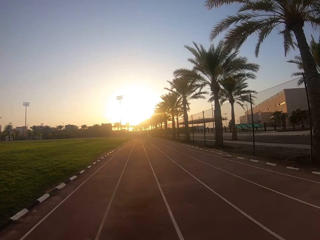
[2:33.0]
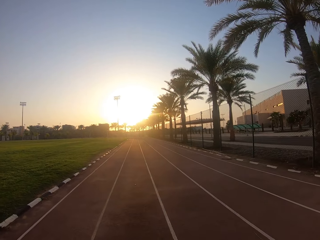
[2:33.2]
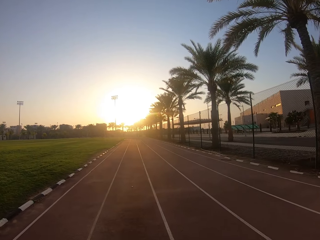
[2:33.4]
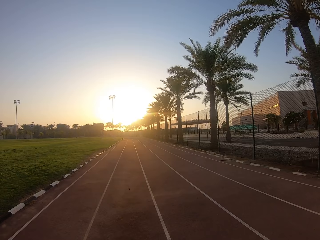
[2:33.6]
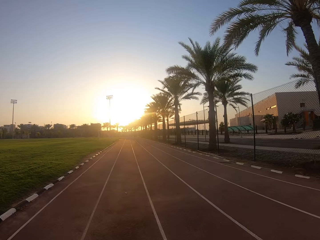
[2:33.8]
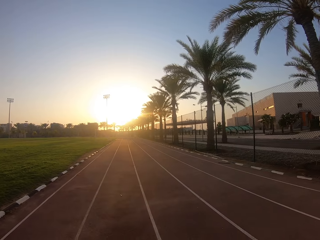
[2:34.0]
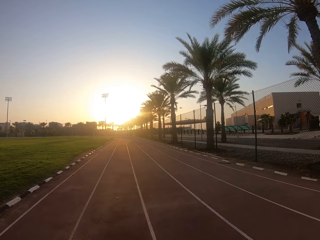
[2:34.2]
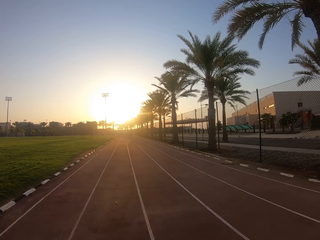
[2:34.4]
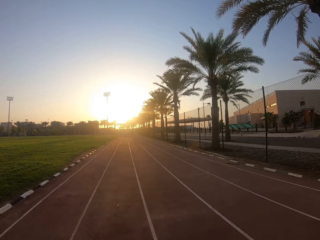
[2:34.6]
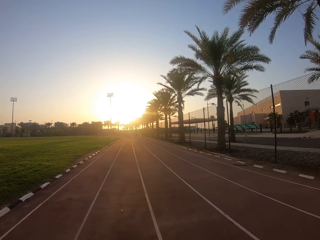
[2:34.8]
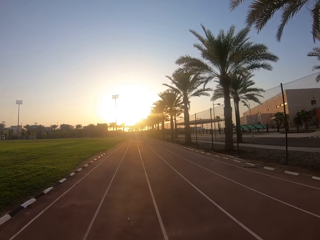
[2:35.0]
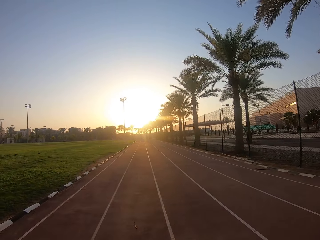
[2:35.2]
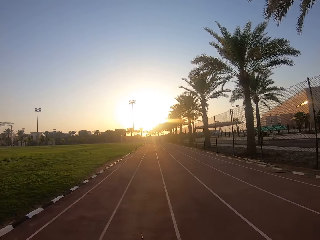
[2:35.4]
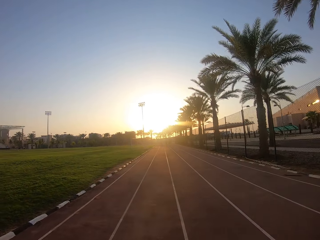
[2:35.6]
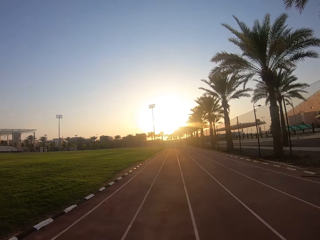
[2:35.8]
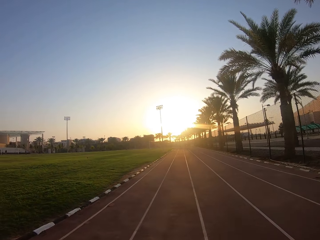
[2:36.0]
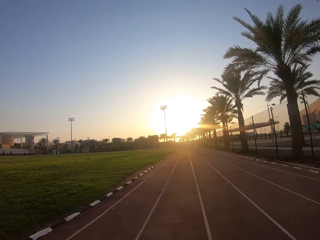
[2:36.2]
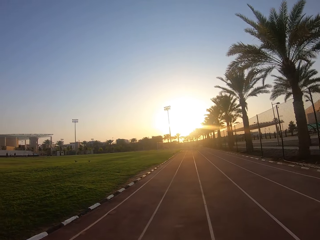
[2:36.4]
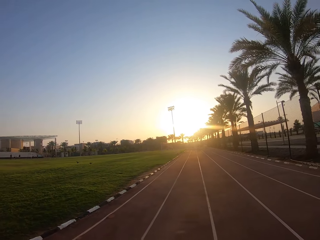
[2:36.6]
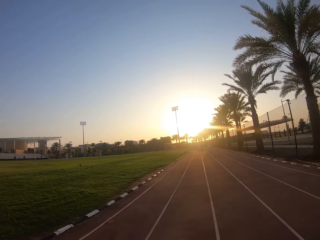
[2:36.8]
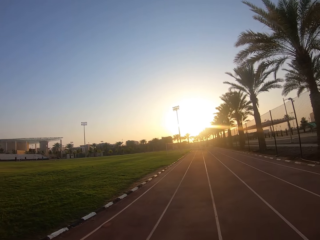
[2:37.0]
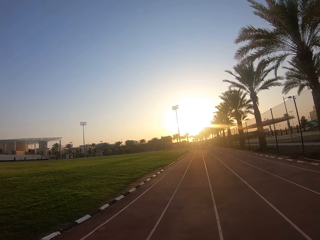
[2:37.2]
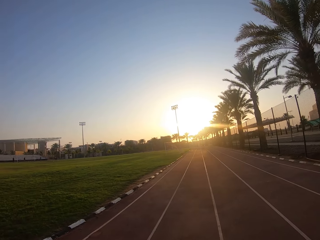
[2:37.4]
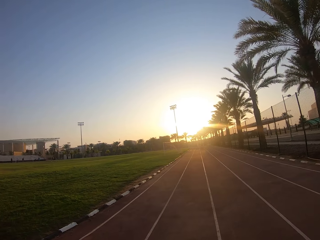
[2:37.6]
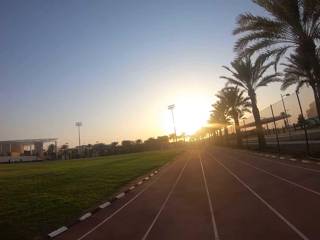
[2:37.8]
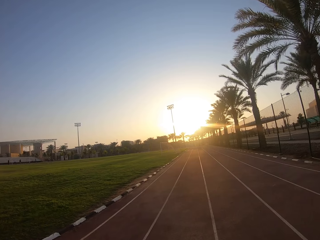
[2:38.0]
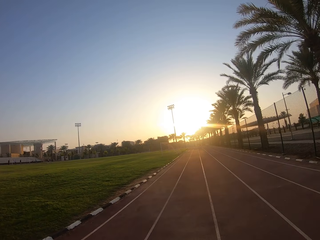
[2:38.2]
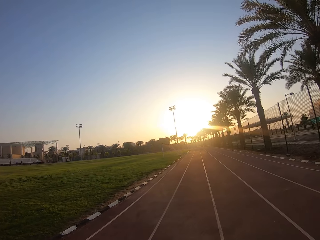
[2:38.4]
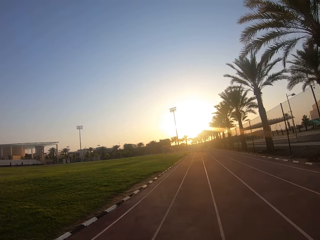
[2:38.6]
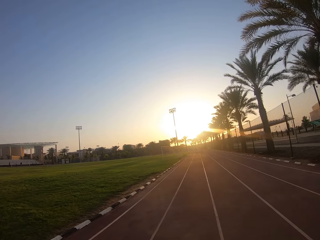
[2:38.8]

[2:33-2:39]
The camera wearer walks in the stadium.

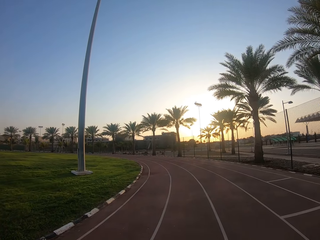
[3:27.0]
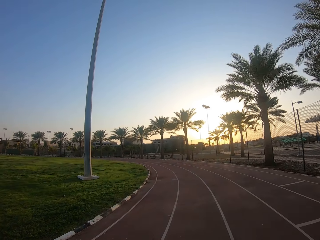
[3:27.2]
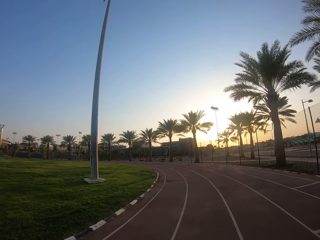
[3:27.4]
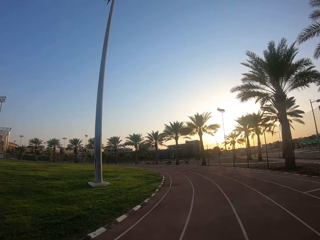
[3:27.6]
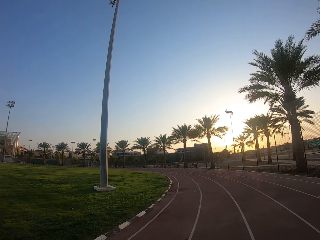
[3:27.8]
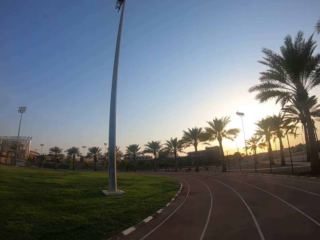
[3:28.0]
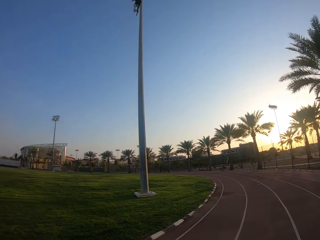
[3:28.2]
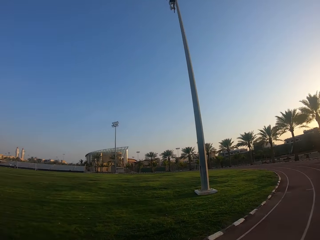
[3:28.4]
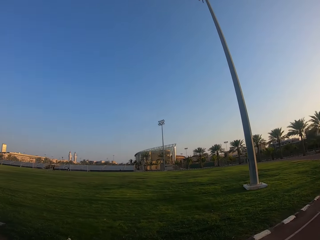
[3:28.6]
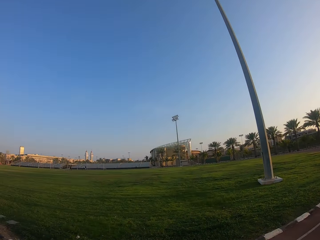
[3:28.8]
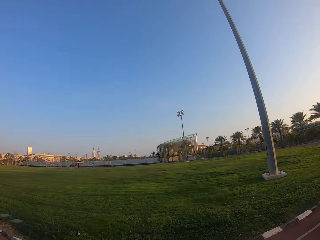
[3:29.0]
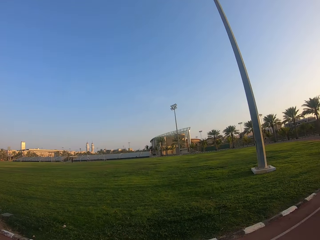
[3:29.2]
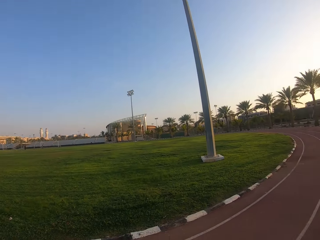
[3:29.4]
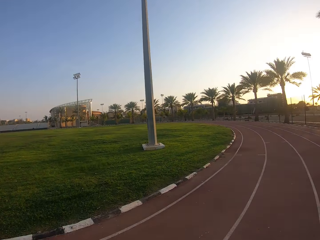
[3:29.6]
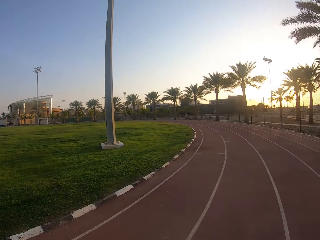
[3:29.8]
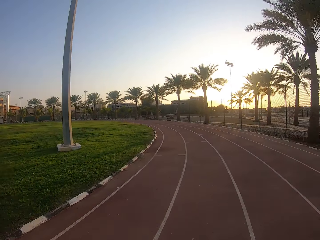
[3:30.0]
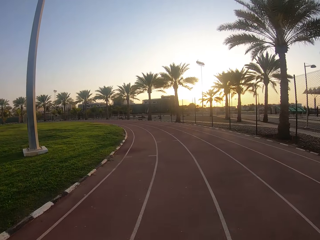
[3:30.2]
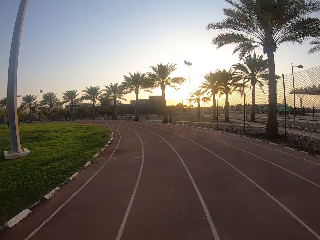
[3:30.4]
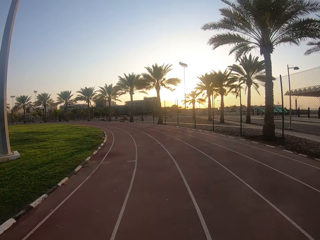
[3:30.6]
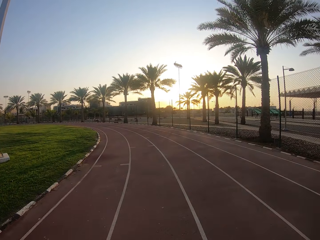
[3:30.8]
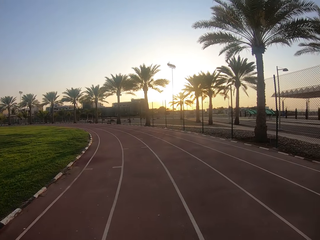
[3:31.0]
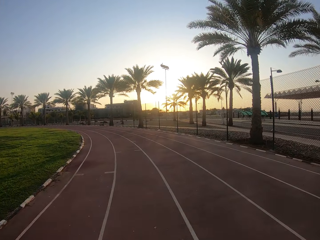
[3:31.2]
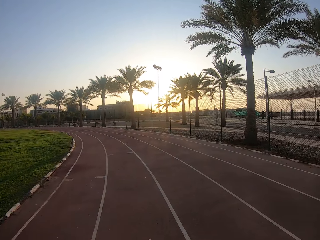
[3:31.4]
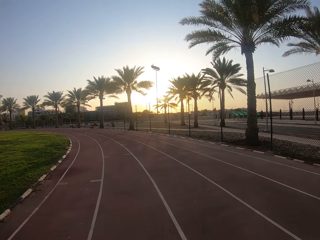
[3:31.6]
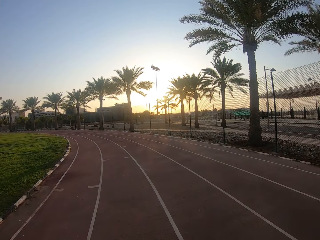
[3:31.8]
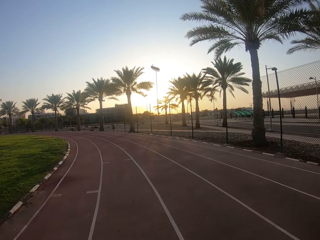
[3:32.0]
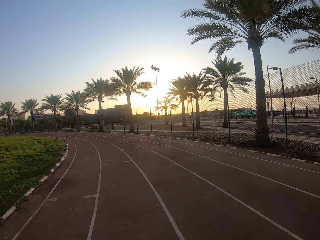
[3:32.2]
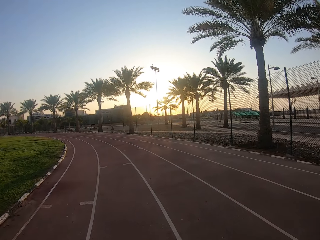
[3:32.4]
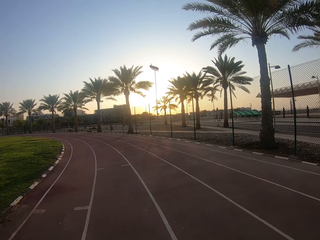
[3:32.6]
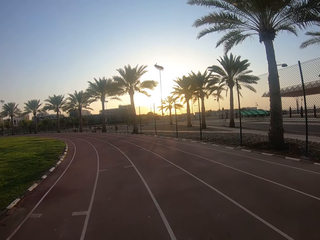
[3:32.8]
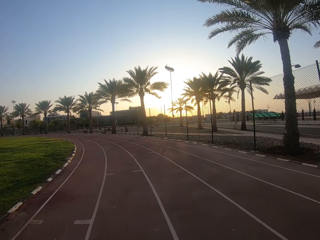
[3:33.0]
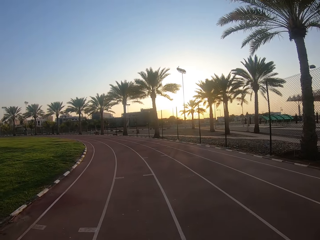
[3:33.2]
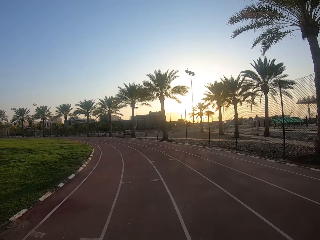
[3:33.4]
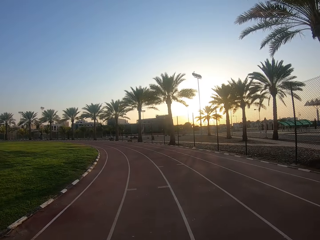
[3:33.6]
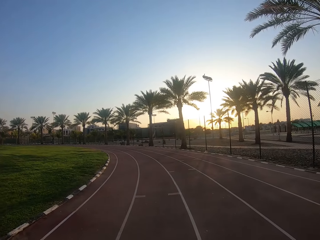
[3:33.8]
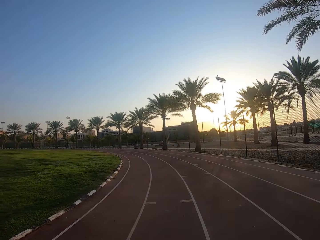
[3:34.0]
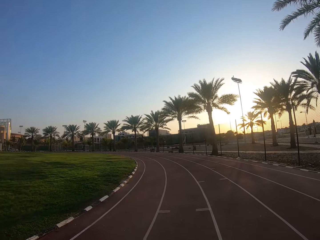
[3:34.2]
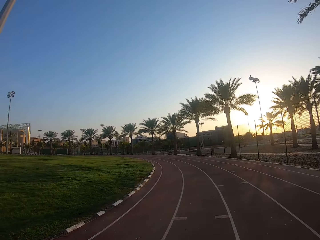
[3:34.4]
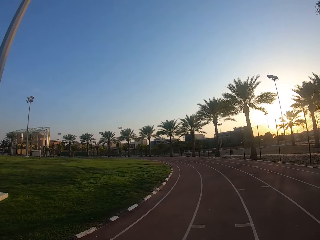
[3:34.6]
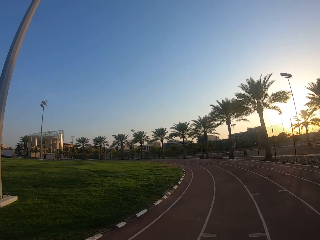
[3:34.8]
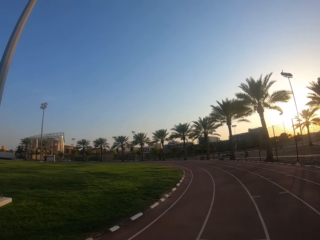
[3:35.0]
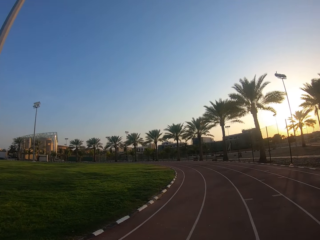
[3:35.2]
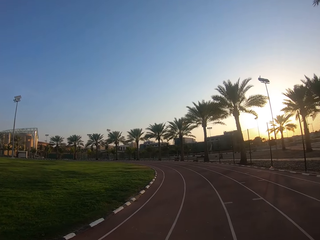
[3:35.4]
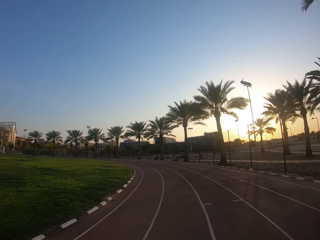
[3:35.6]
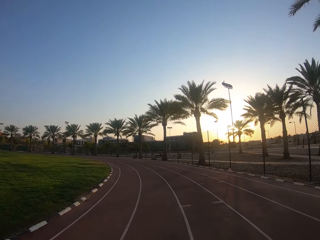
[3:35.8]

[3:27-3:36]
The camera wearer stares at the football pitch. They walk in the stadium.

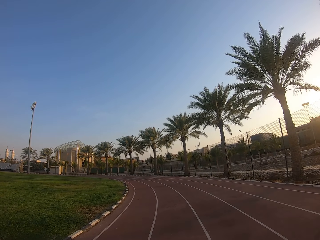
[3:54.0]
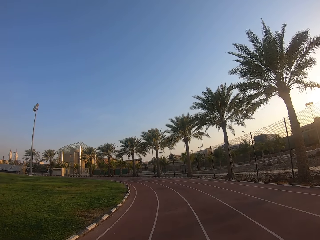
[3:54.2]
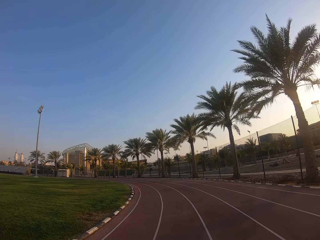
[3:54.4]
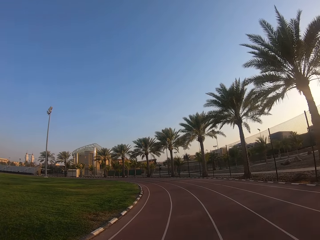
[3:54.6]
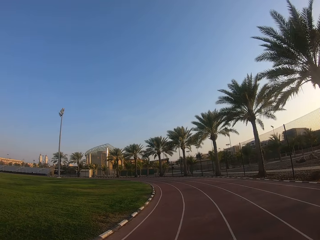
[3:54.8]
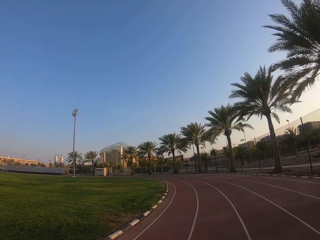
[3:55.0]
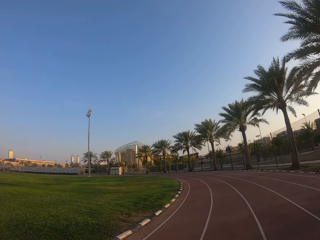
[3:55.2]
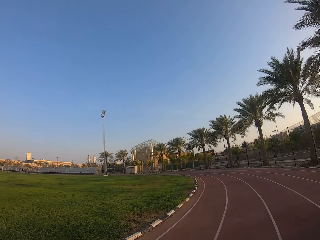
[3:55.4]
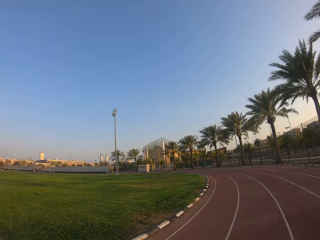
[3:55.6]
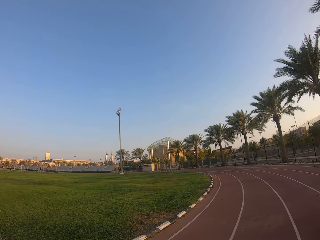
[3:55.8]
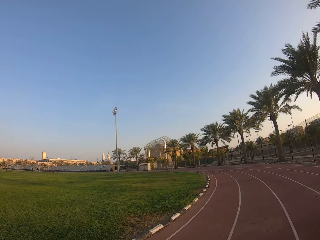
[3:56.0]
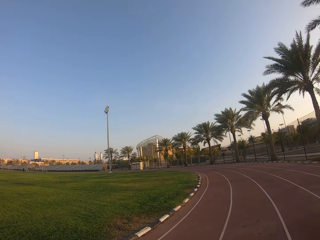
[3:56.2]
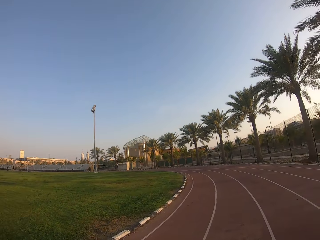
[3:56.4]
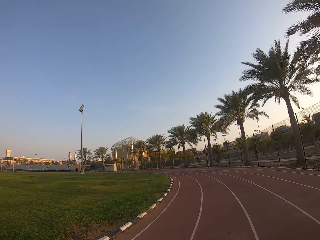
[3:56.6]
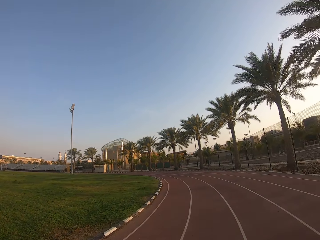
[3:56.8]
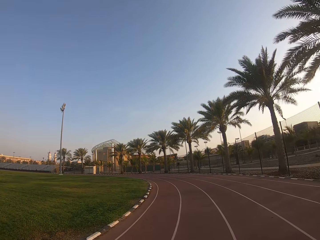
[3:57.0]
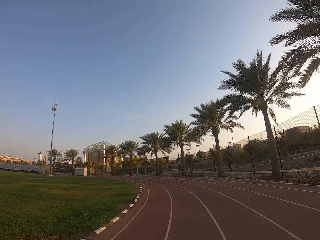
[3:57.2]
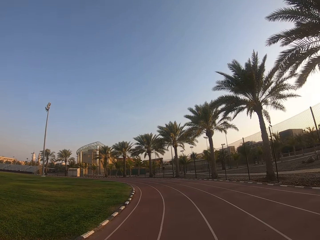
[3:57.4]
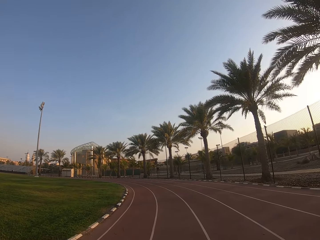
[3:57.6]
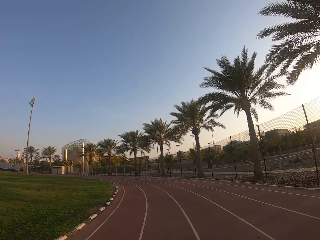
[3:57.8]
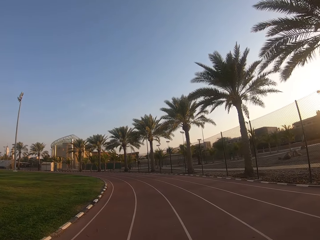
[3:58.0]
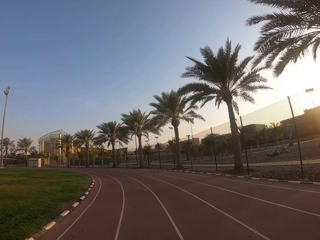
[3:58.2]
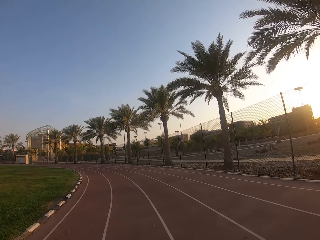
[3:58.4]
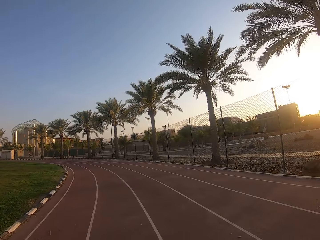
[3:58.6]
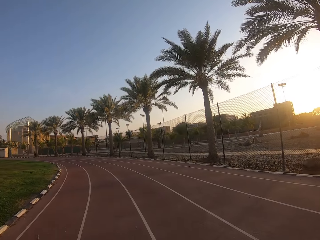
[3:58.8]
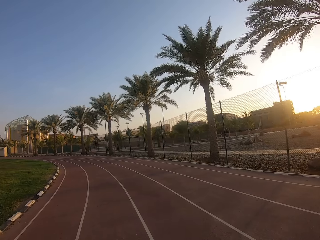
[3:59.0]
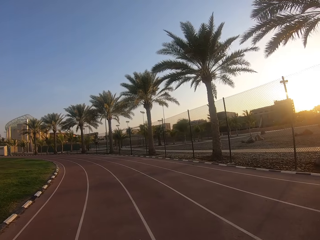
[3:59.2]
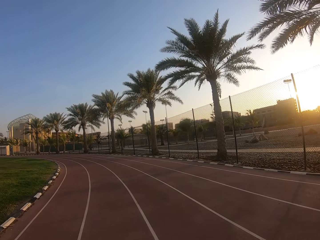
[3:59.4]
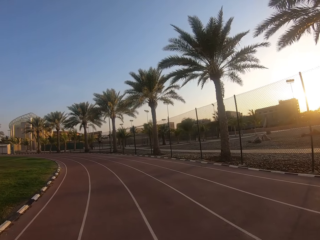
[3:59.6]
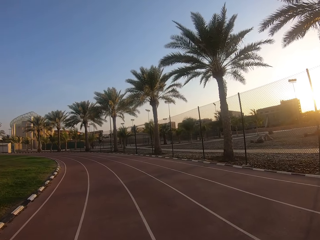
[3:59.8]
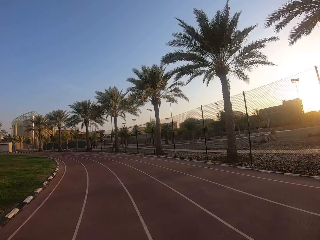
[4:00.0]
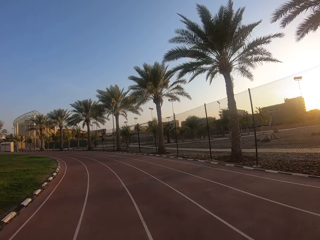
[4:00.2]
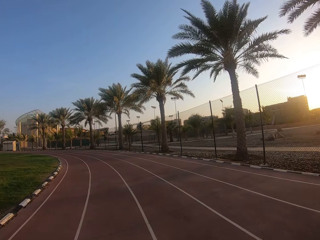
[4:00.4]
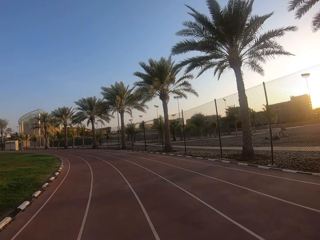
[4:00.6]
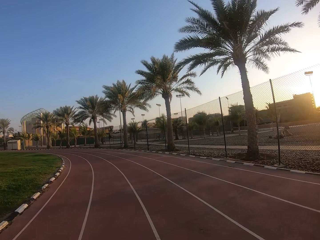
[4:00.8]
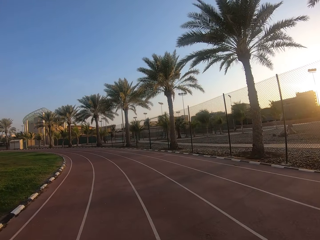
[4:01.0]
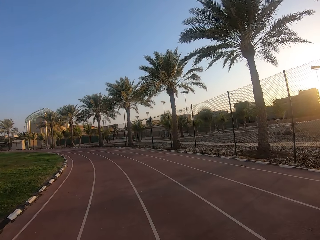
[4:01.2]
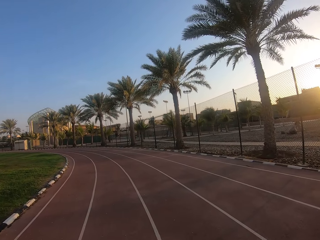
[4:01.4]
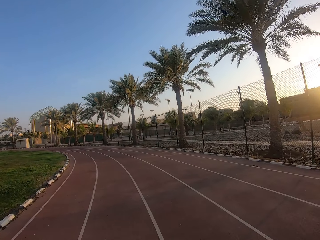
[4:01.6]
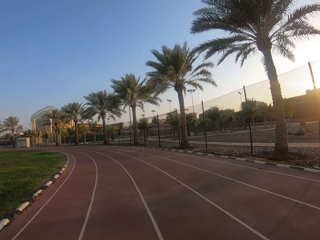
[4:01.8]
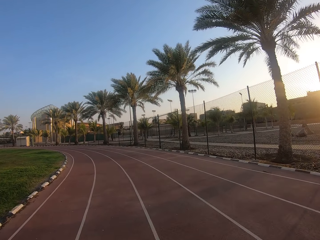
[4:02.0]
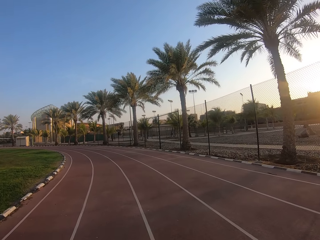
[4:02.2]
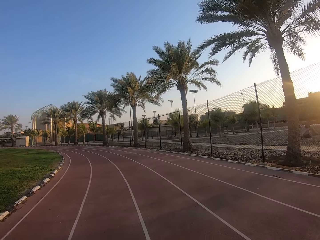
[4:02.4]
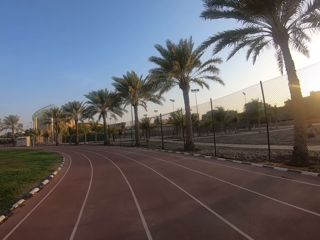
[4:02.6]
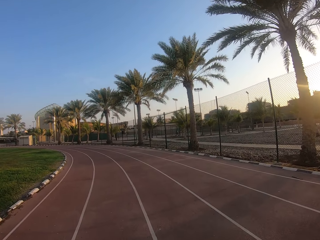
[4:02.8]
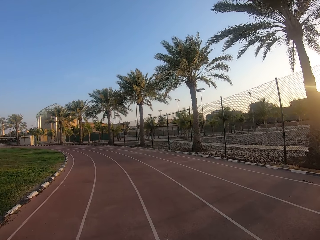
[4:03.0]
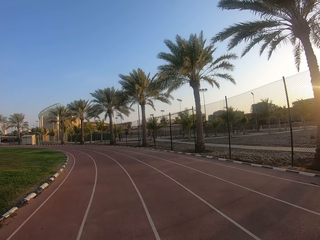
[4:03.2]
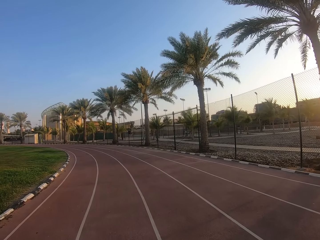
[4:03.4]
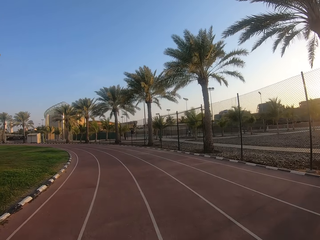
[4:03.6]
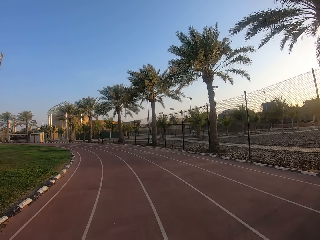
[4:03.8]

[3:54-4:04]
The camera wearer stares at the football pitch. They walk in the stadium.
